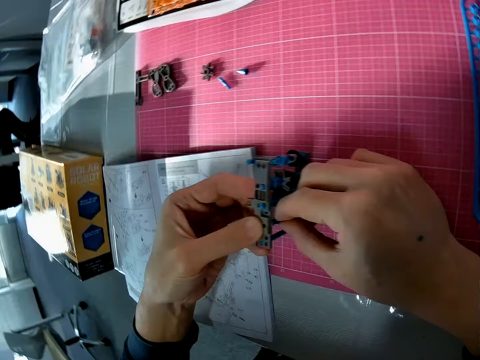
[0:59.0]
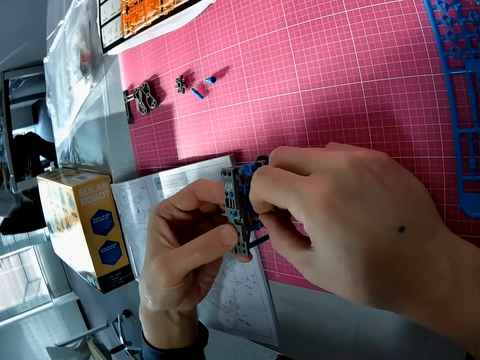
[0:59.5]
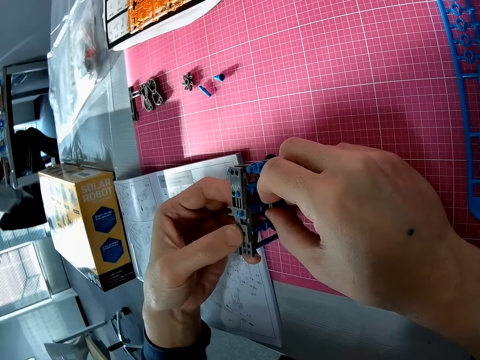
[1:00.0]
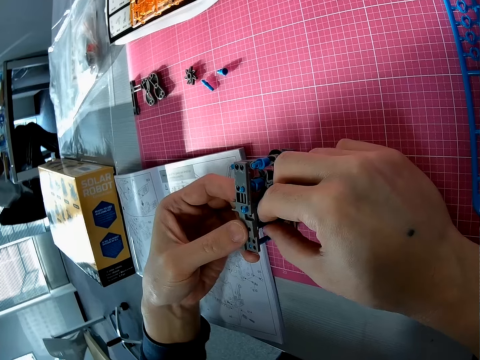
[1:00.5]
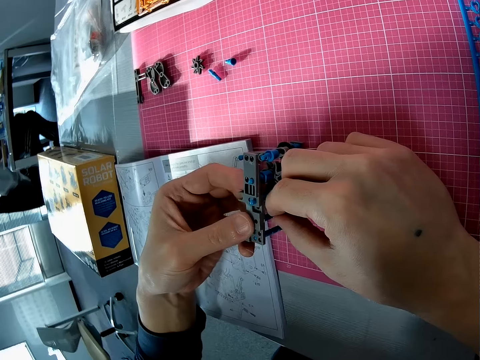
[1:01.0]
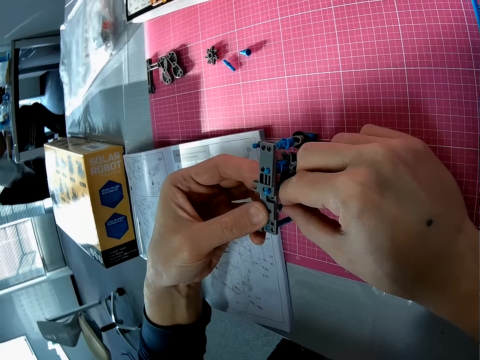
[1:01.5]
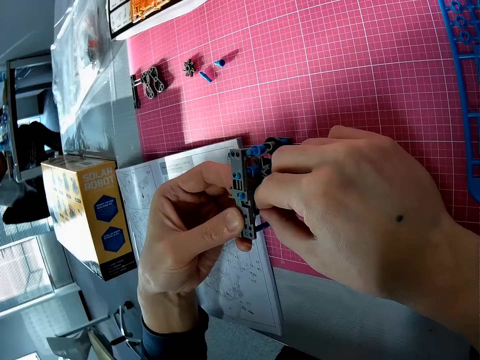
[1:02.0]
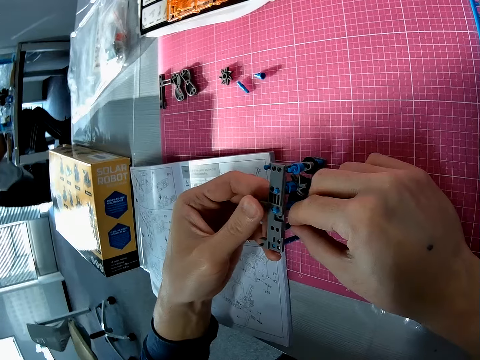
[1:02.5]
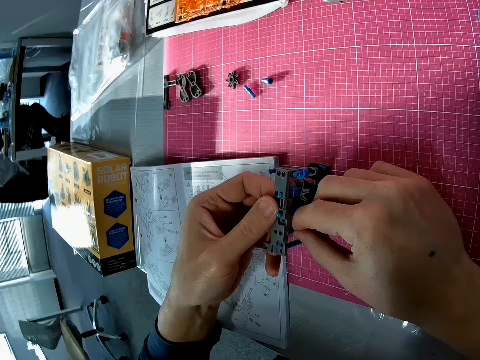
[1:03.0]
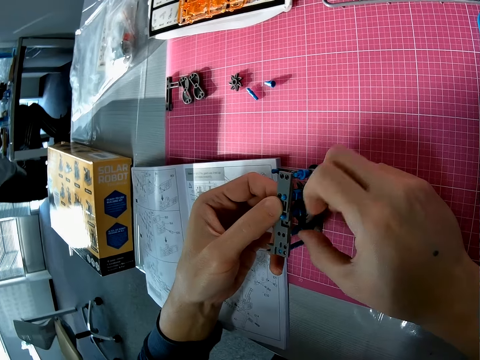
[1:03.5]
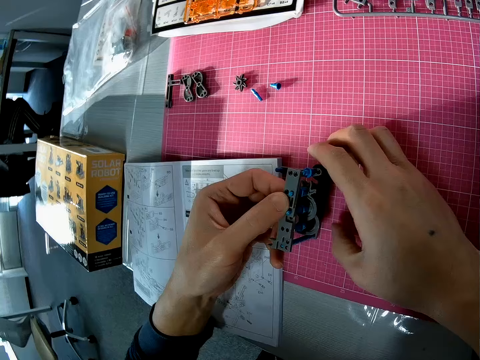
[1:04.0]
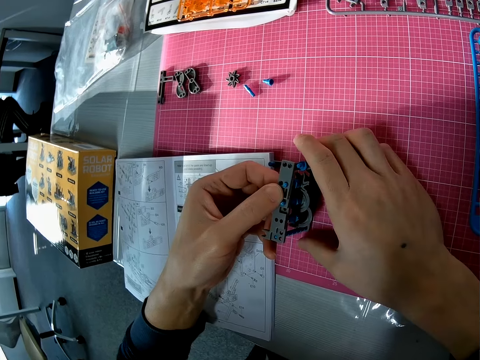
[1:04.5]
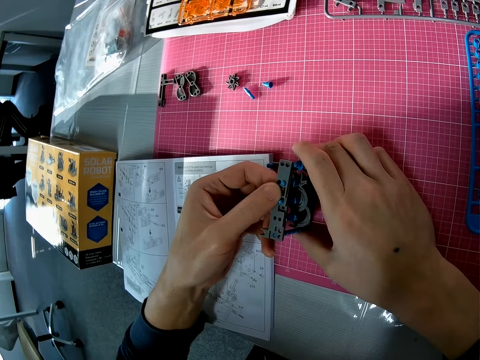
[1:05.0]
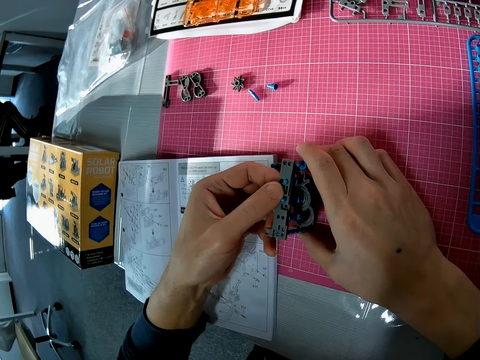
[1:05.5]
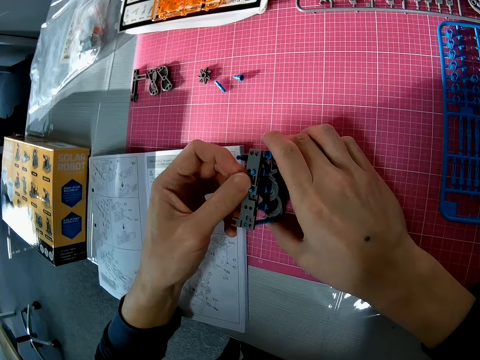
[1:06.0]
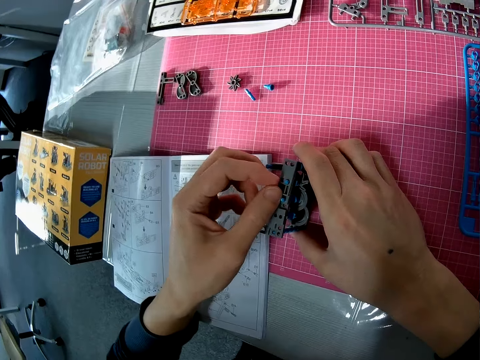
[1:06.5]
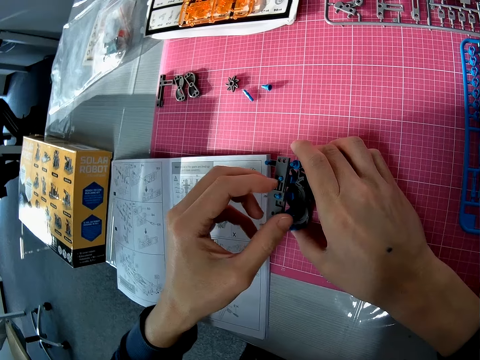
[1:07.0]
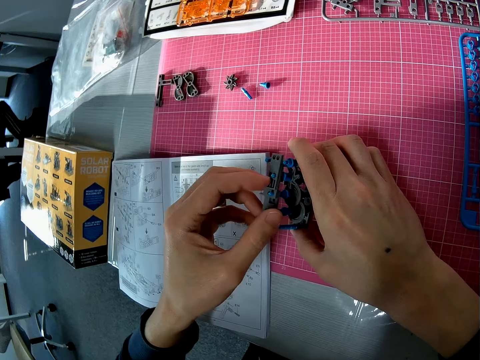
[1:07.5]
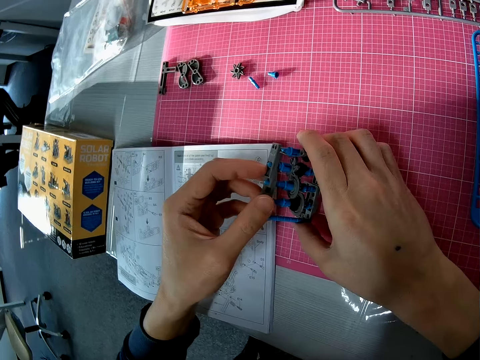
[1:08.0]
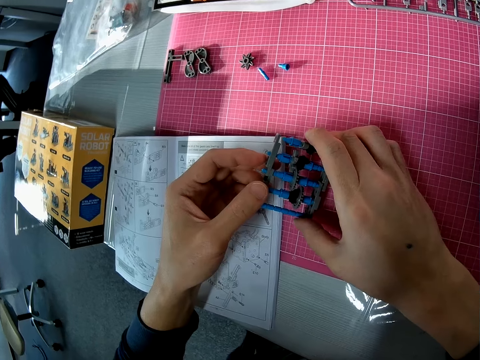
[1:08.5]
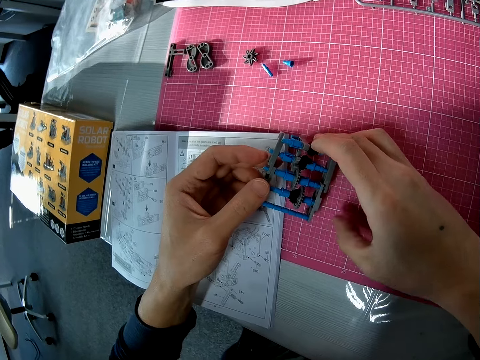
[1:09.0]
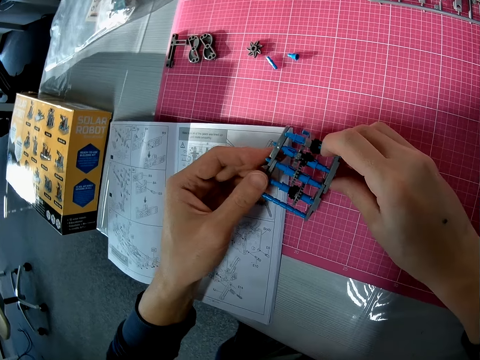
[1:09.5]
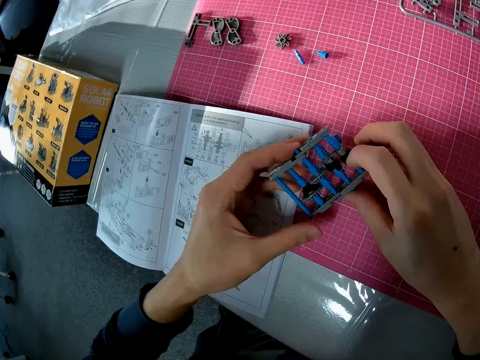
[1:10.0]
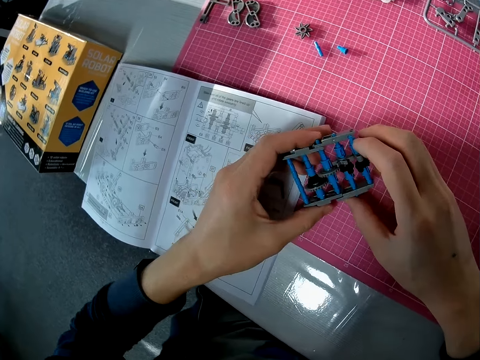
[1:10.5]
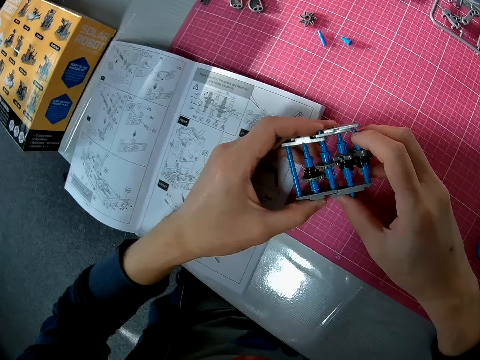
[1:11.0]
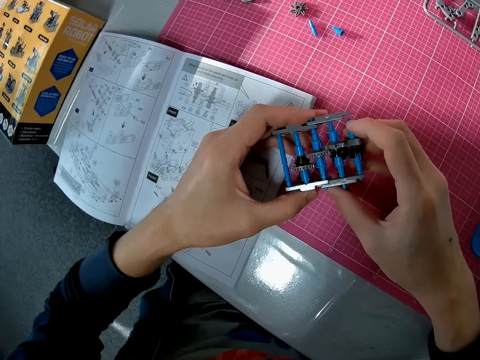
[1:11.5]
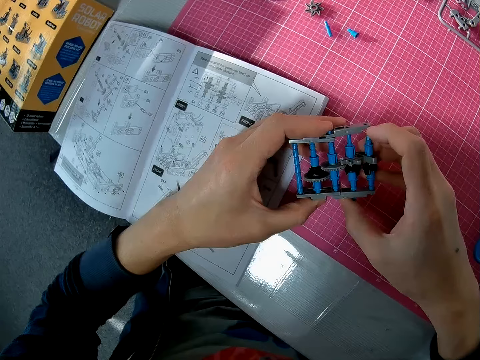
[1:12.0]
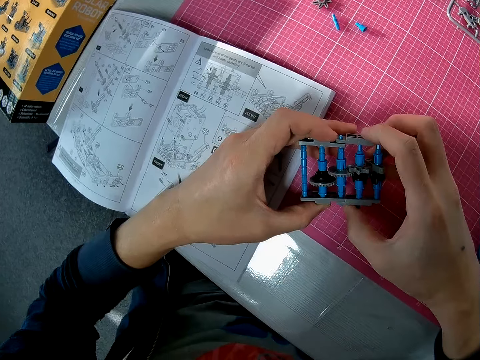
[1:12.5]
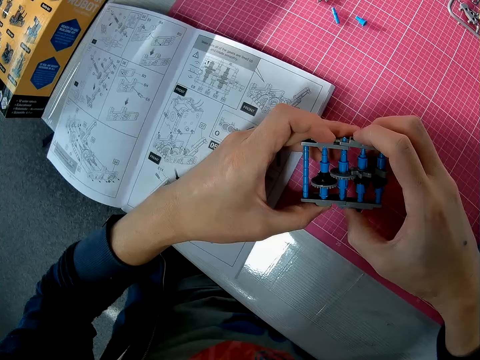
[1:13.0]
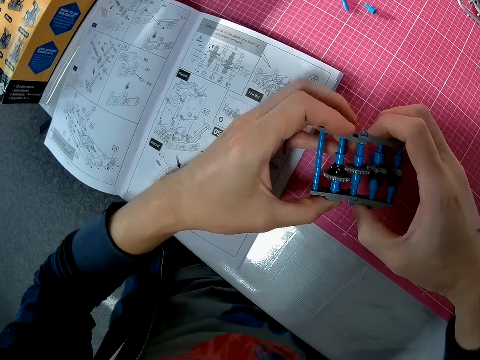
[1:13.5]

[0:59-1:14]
The camera wearer holds the solar robot. They turn the solar robot on the table.

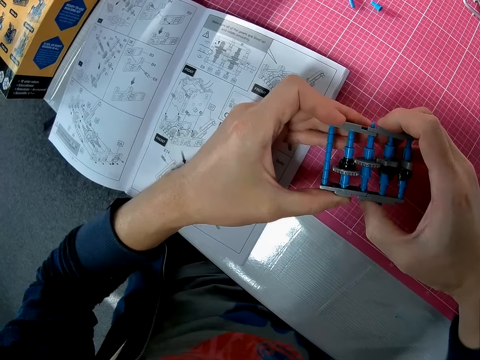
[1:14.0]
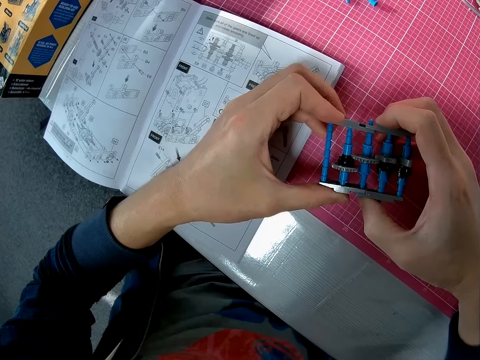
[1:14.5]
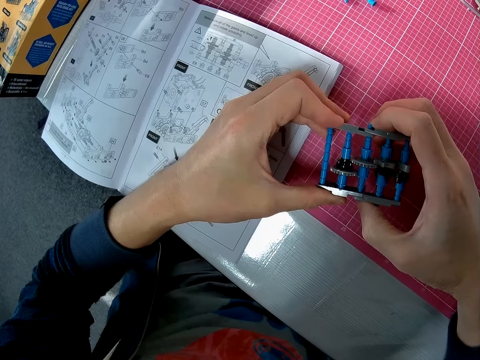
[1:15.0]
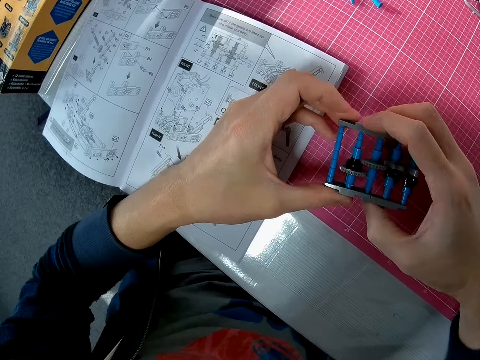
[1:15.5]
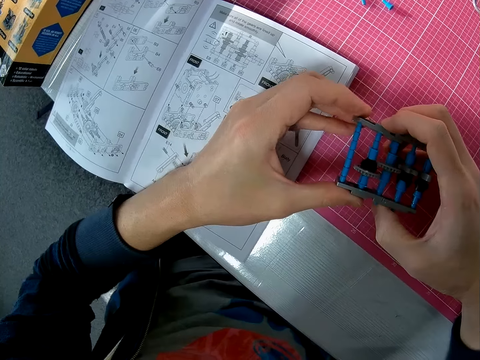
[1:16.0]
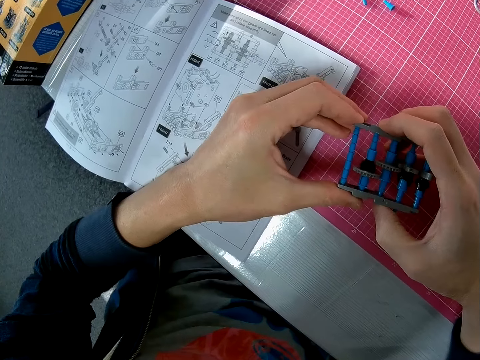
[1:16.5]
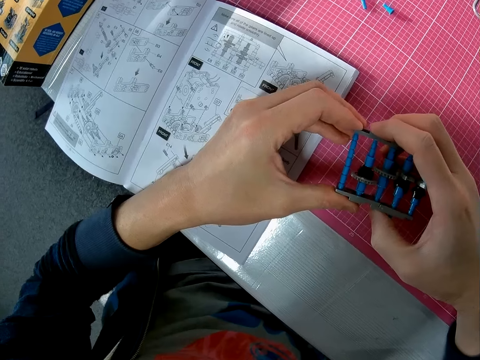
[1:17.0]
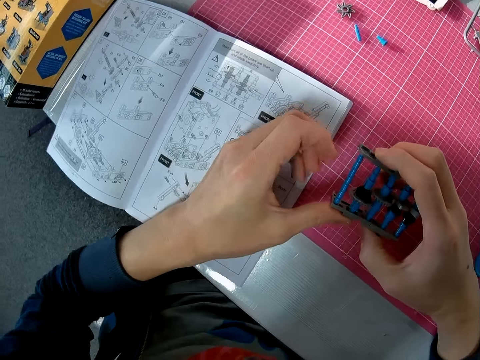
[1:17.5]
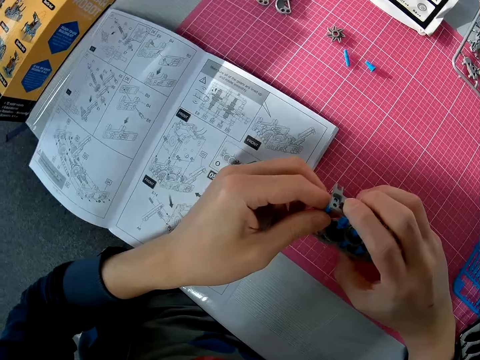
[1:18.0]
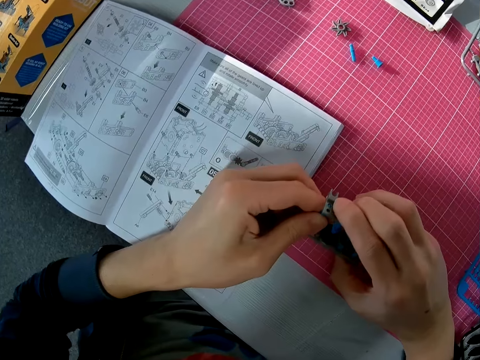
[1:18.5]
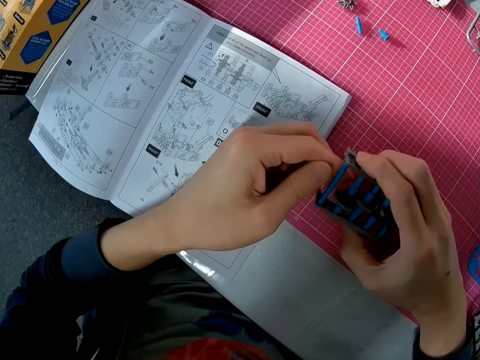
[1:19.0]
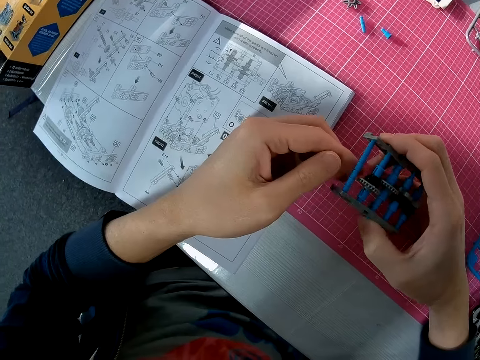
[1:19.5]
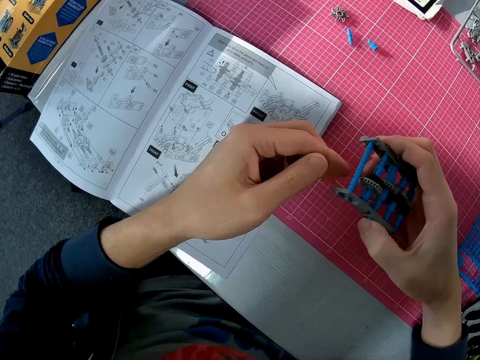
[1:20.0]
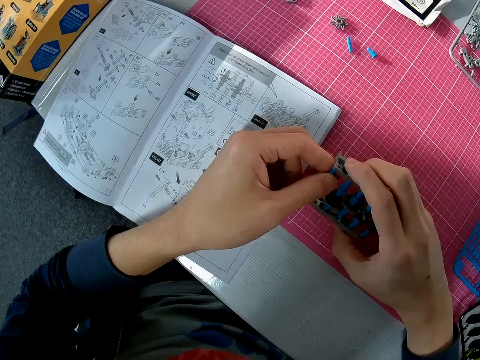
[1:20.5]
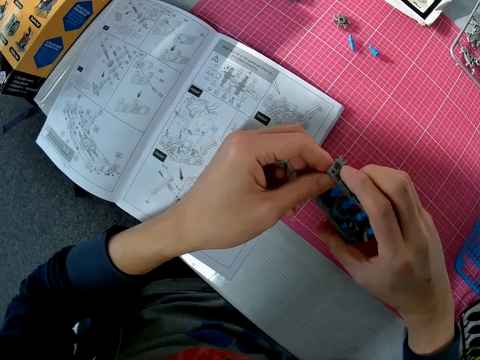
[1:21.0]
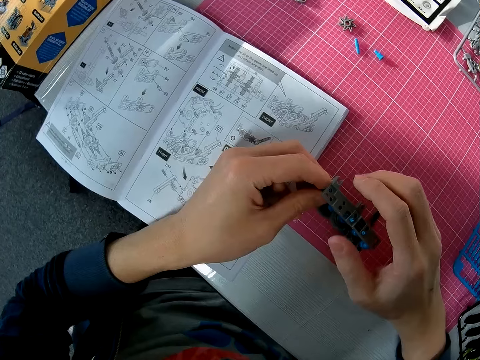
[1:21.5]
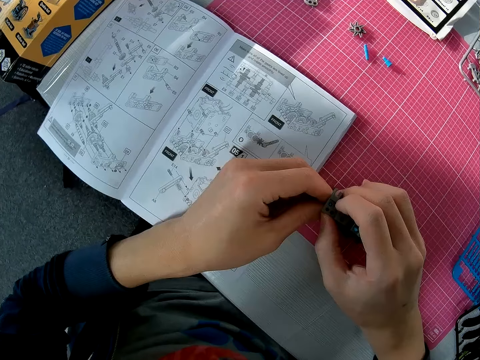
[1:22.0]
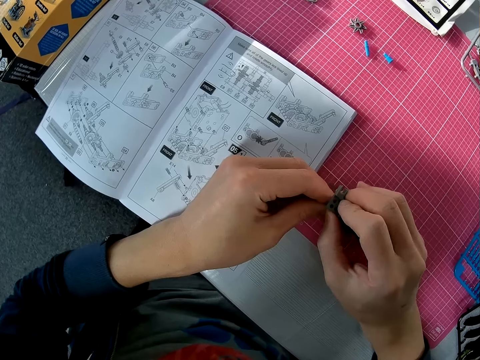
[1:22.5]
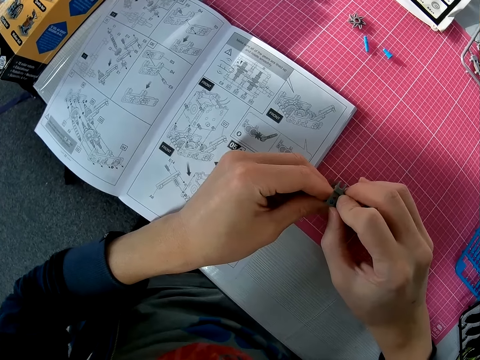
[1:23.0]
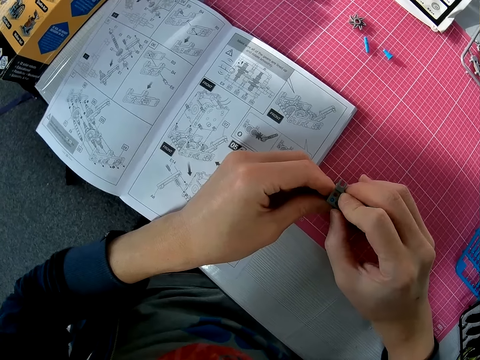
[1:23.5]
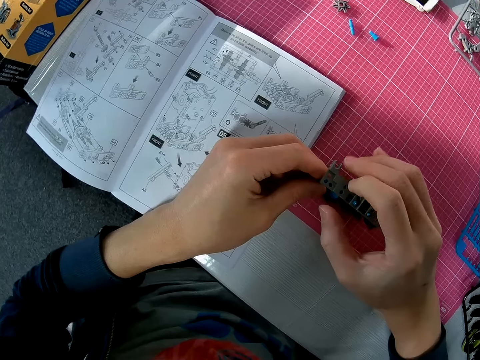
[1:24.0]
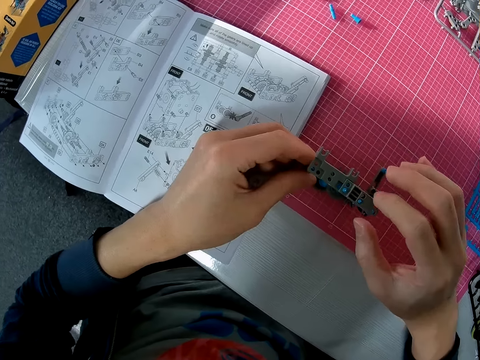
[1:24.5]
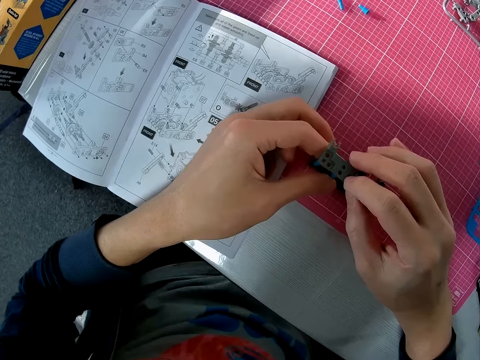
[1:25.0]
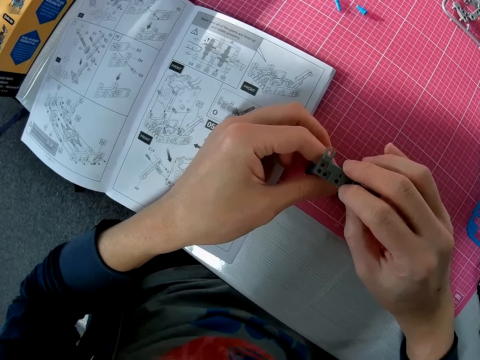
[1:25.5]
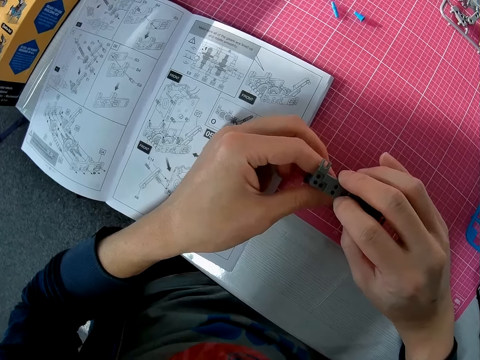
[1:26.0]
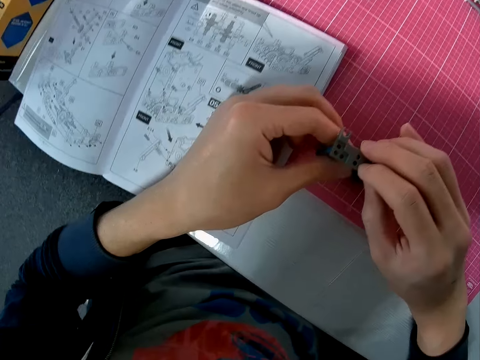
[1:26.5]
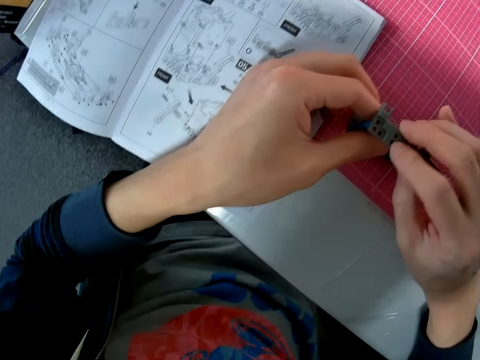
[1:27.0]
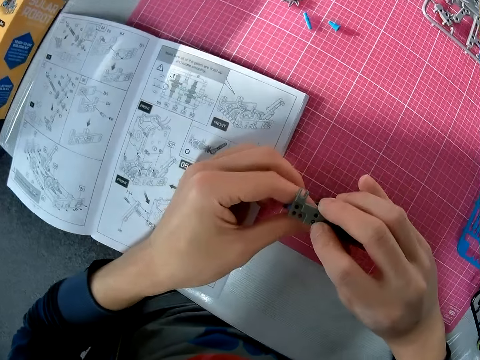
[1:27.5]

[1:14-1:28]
The camera wearer moves a hand on the solar robot. They lift the solar robot. They hold the solar robot. They put the solar robot on the table. They fix the solar robot. They remove a hand from the solar robot. They hold the solar robot.
